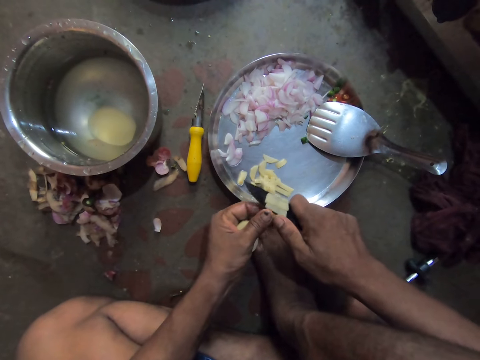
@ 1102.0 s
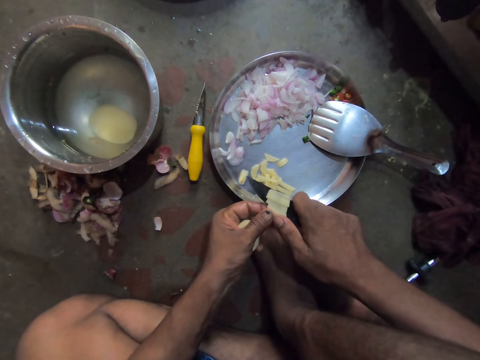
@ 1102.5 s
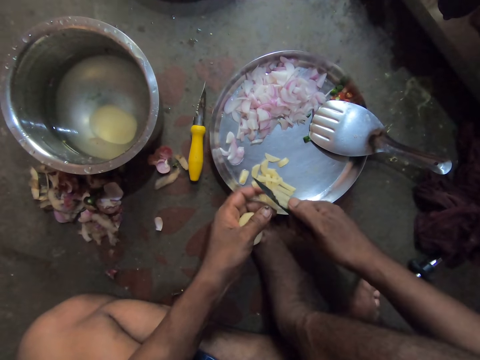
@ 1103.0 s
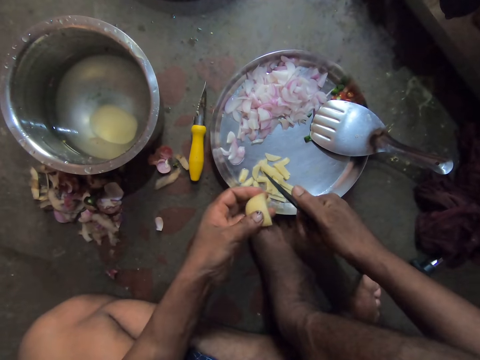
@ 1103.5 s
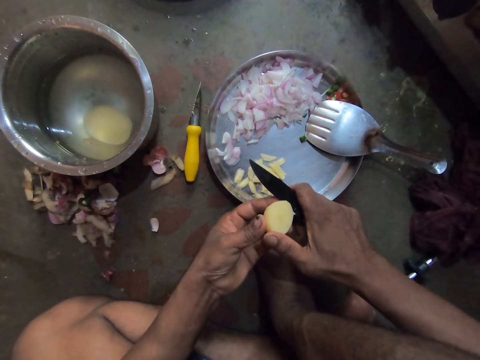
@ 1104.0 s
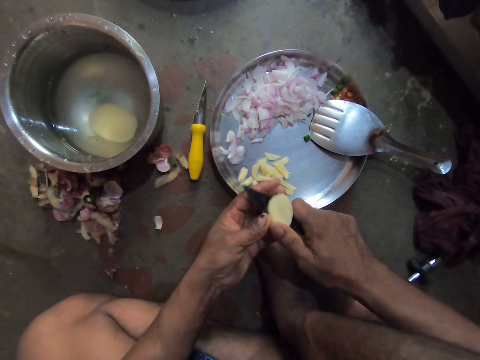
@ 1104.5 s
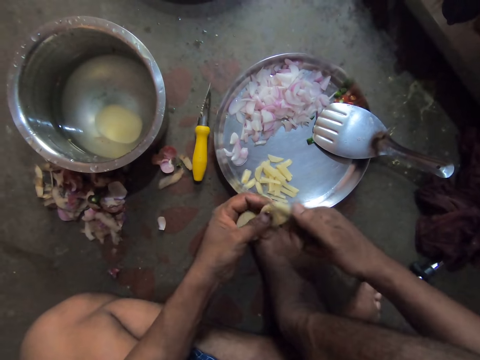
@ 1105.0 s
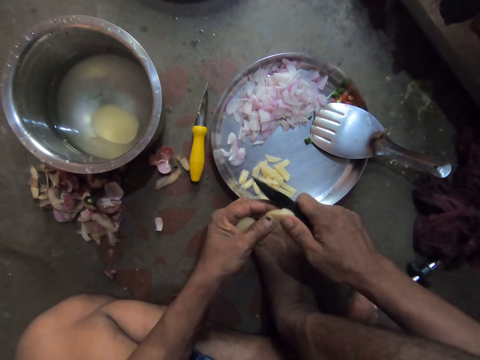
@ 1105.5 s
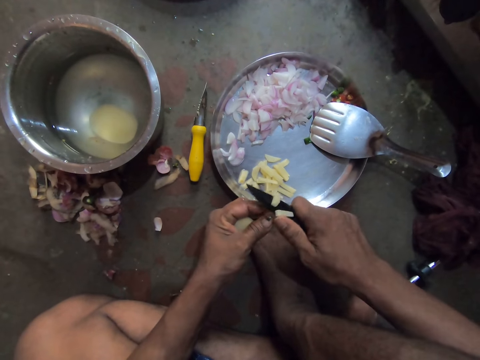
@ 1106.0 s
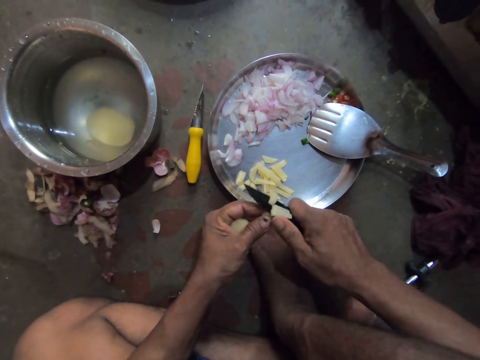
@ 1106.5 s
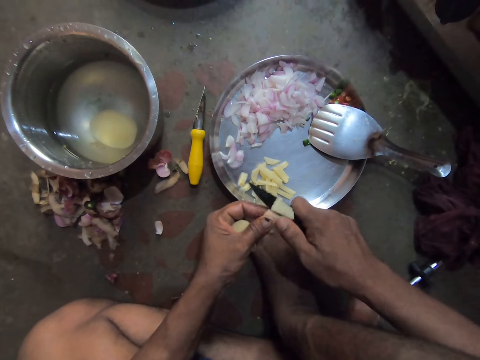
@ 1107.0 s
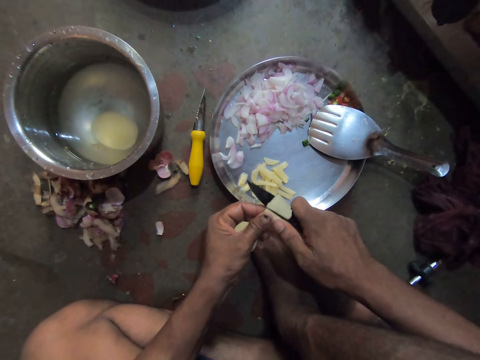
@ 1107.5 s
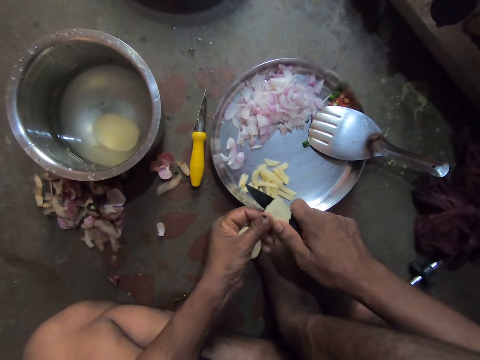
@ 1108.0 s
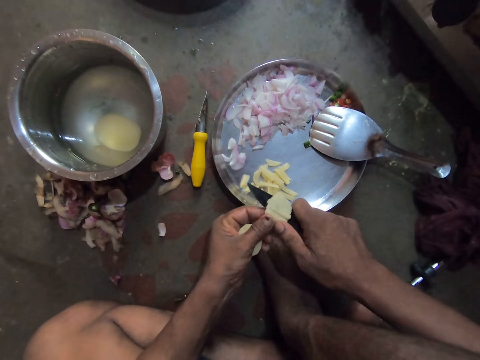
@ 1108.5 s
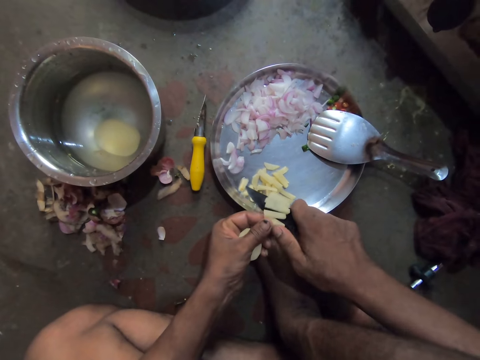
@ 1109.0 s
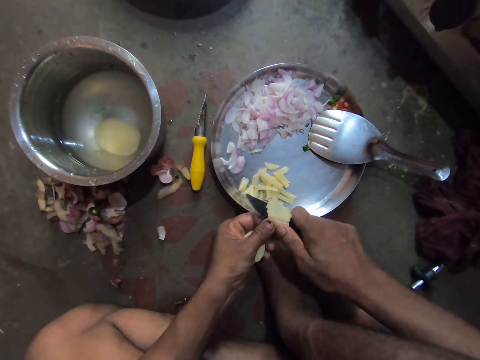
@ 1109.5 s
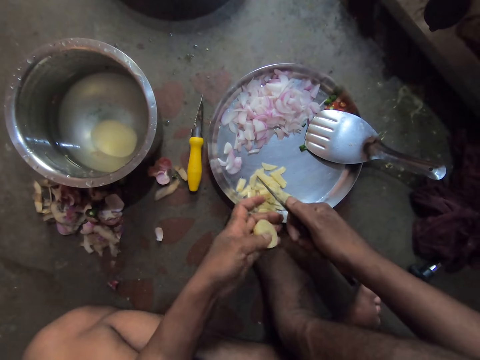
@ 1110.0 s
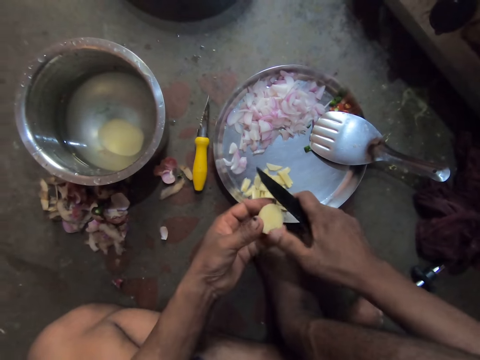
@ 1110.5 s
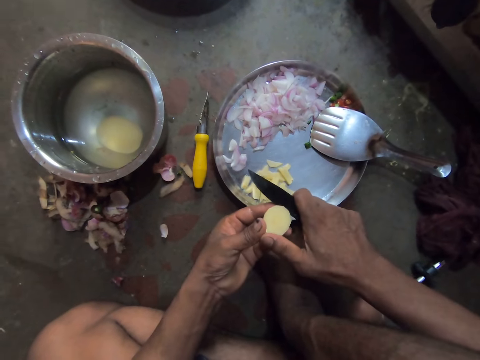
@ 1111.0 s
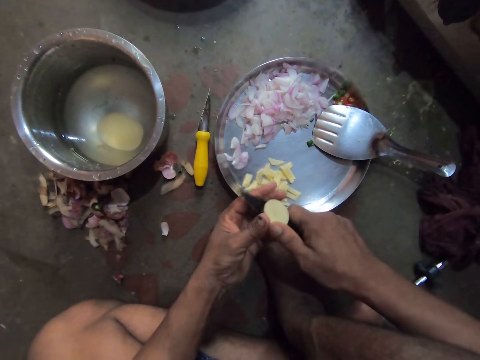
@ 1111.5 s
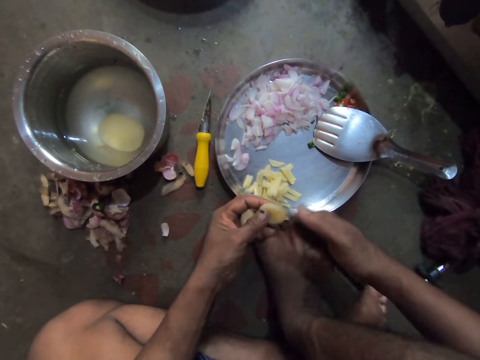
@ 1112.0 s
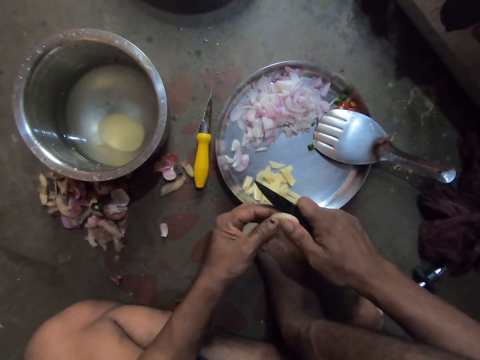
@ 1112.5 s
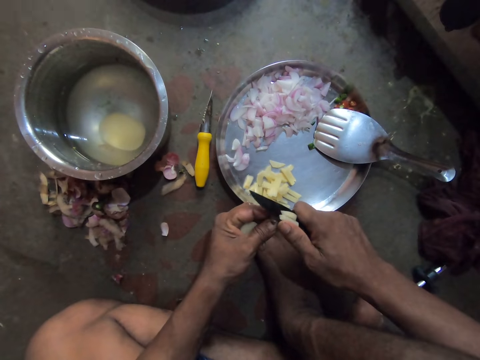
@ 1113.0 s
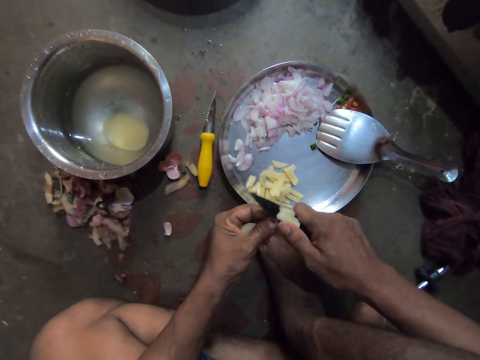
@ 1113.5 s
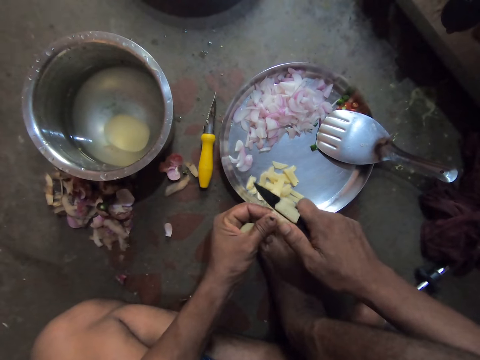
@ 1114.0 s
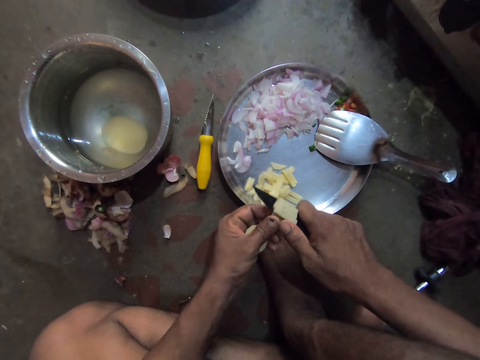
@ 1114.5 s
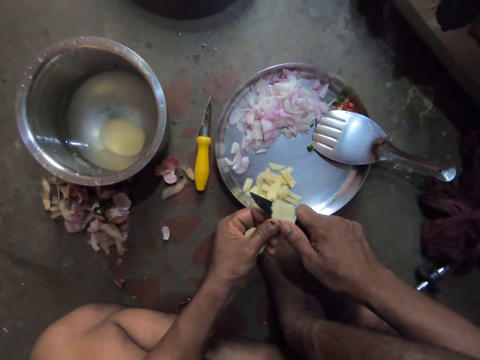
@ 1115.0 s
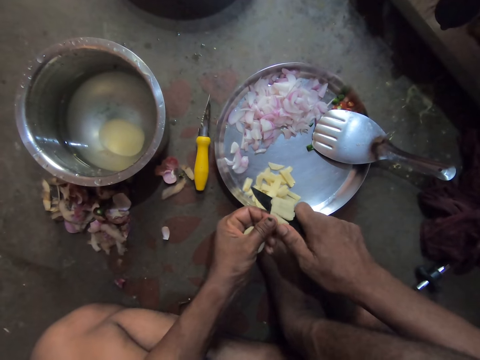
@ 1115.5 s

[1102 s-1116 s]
The camera wearer cuts the potato. They slice the potato. They cut the potato. They slice the potato.

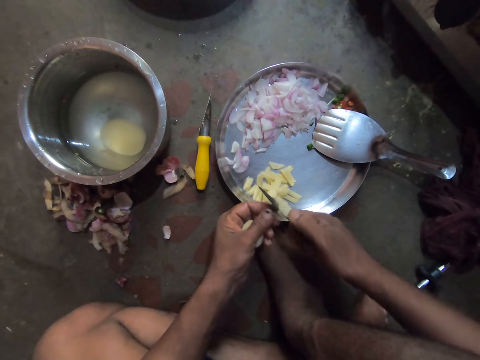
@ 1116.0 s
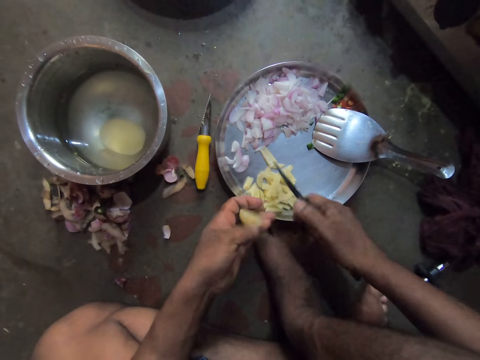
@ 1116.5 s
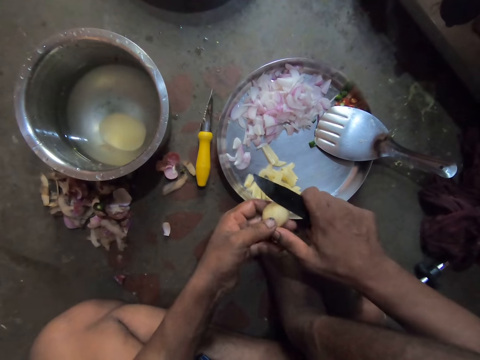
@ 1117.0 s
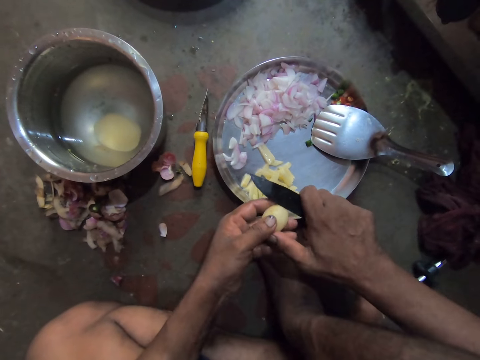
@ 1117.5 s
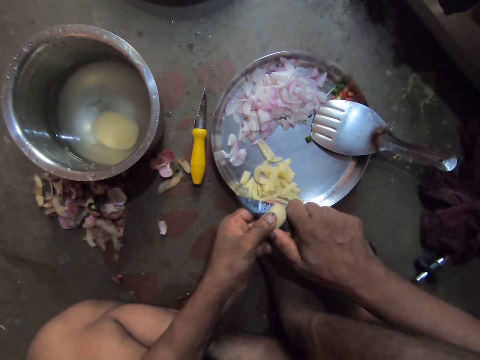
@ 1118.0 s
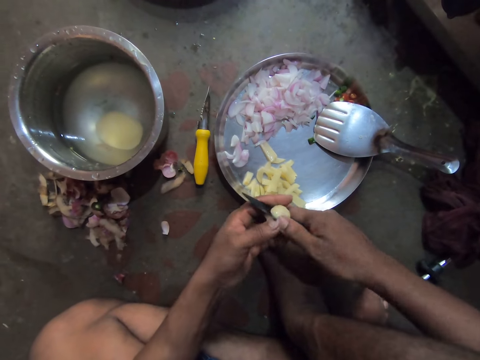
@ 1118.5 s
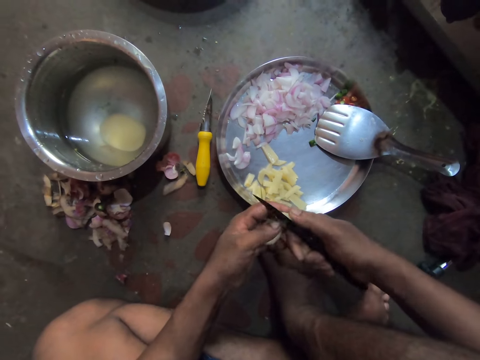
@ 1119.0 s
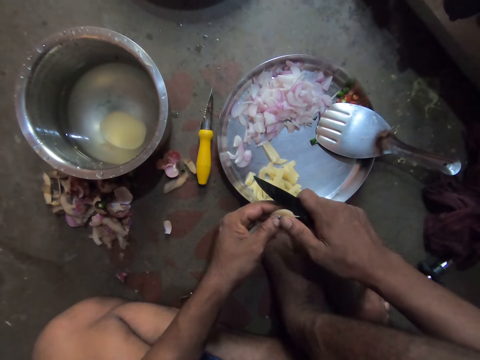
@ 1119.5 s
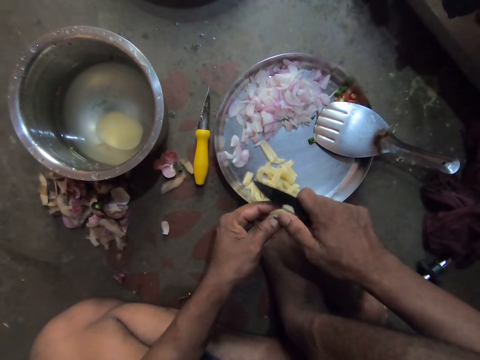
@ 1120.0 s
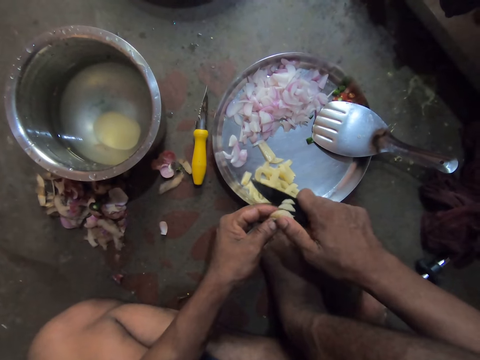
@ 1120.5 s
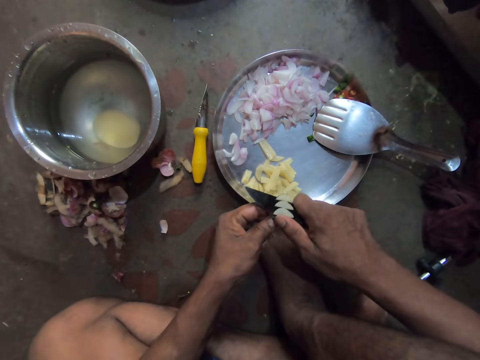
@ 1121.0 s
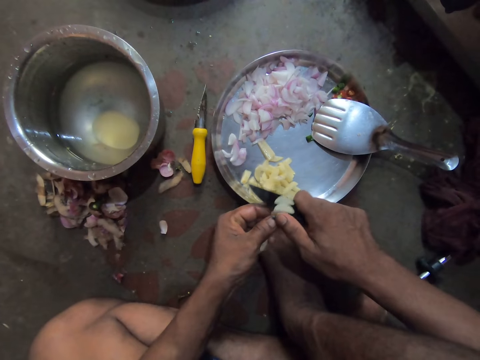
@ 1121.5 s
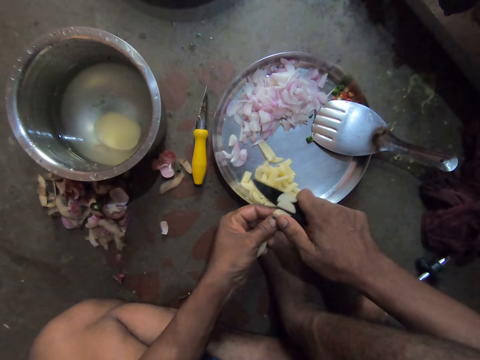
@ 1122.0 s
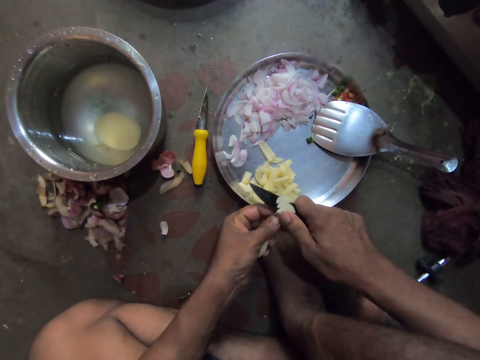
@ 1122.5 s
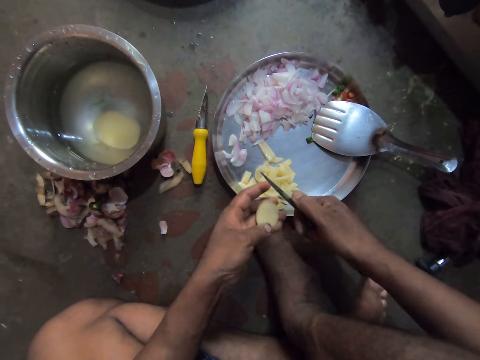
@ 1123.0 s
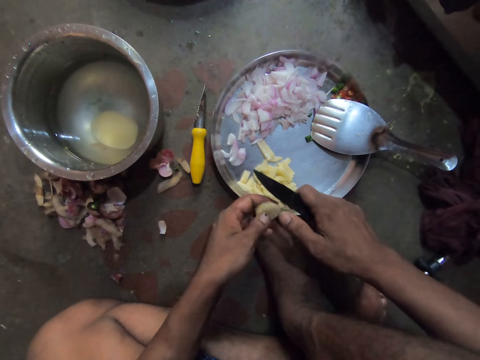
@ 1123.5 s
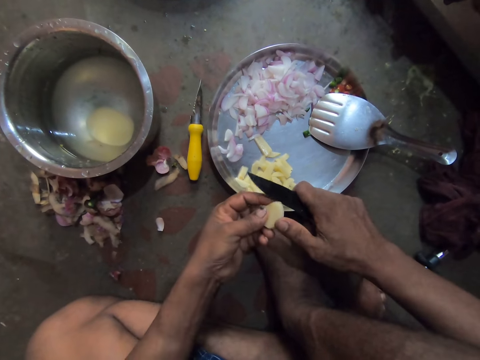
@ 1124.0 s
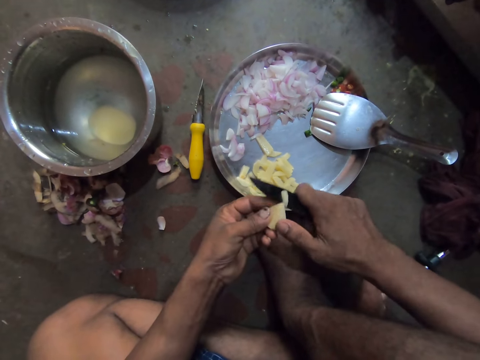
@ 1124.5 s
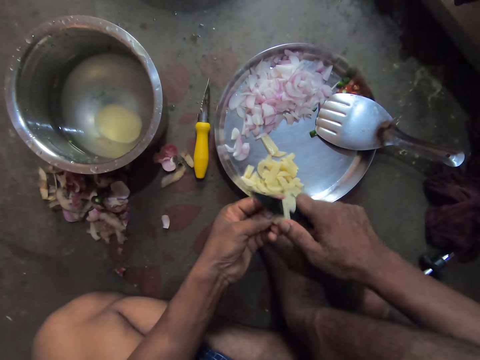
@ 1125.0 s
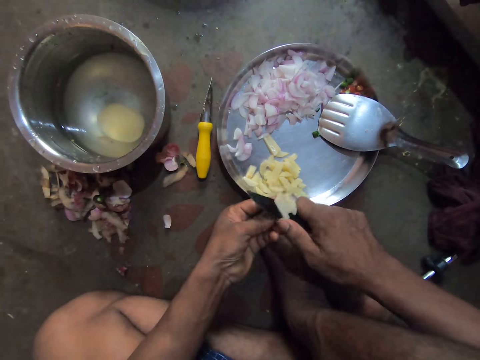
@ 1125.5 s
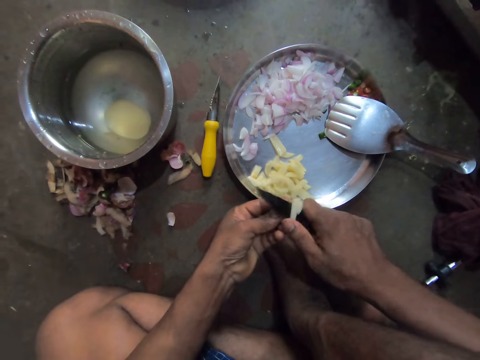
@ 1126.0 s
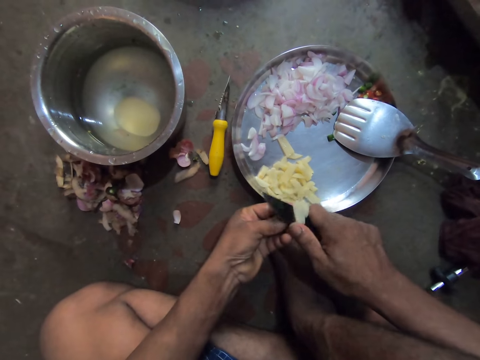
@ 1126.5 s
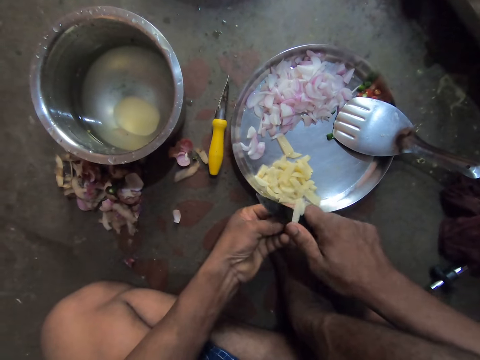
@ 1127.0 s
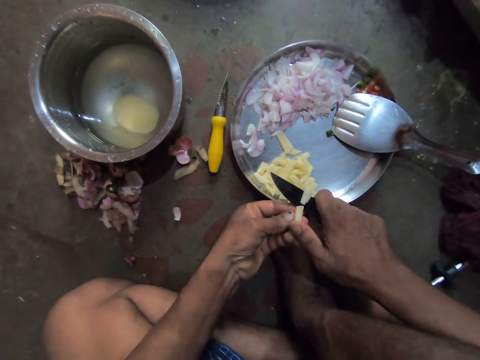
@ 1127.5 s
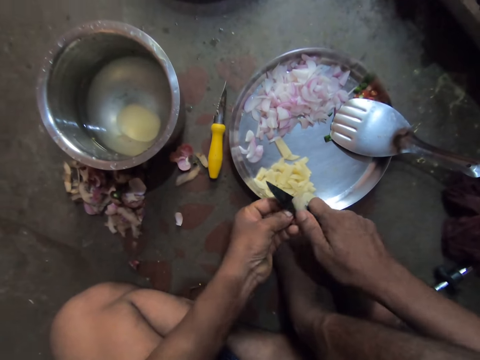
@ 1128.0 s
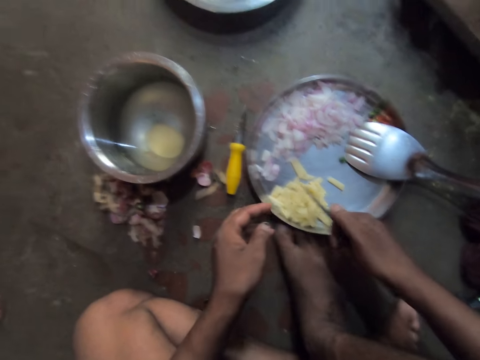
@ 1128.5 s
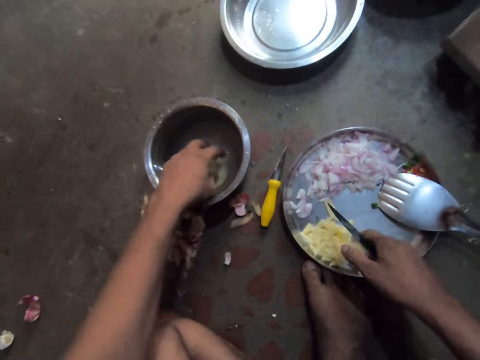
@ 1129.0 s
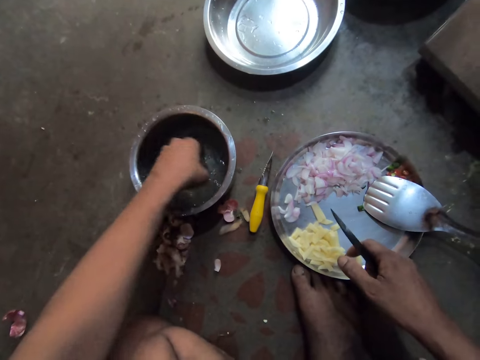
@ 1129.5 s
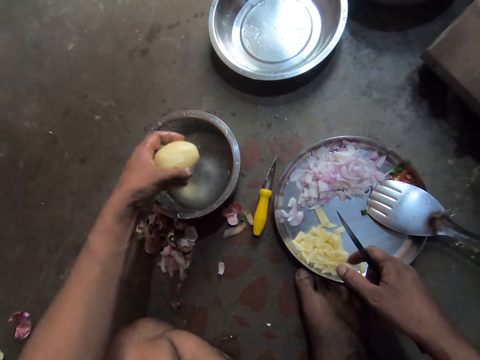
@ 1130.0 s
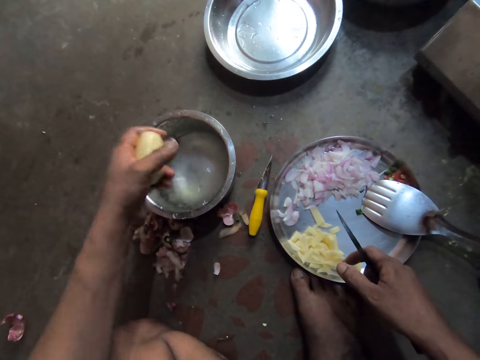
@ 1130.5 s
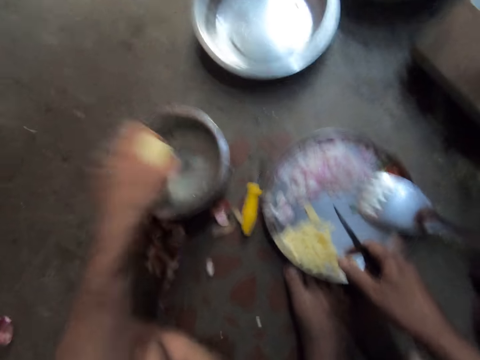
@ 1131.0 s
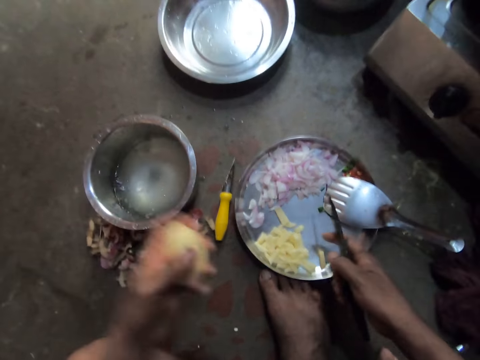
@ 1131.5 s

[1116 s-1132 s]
The camera wearer cuts the potato. He slices the potato. He slices the potato again. He removes the potato from the pot, inspects the potato and shakes his hand.
